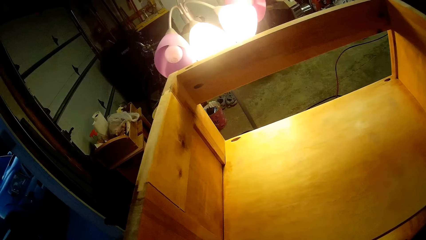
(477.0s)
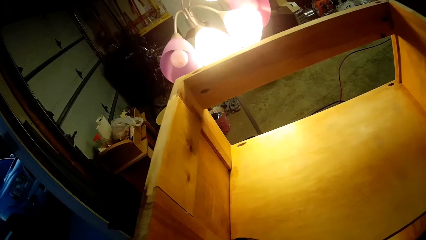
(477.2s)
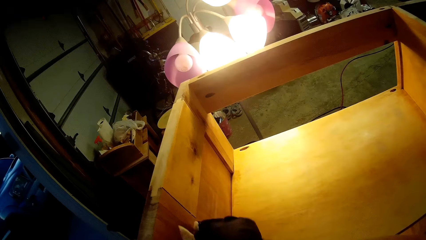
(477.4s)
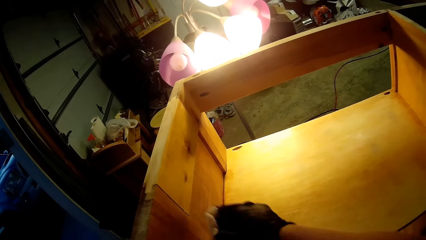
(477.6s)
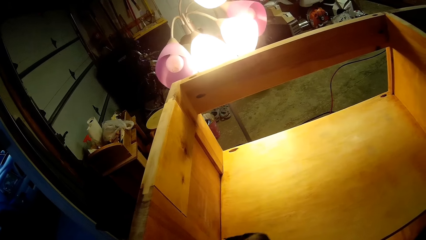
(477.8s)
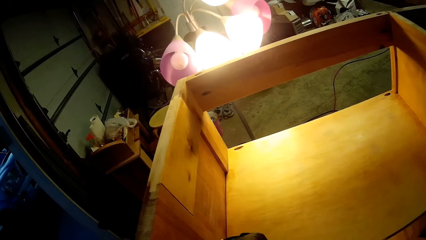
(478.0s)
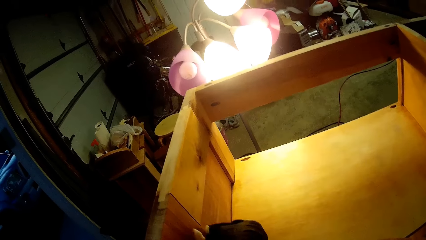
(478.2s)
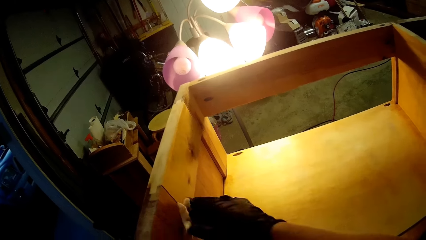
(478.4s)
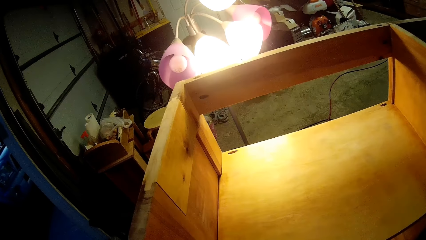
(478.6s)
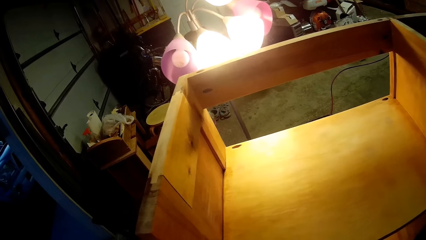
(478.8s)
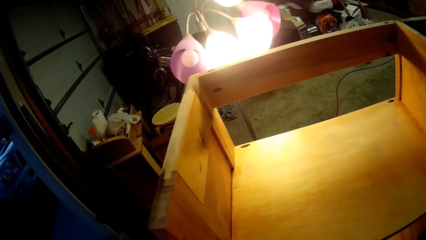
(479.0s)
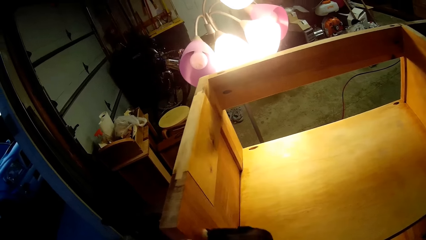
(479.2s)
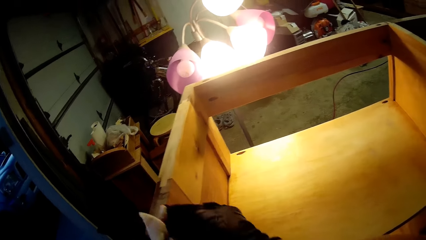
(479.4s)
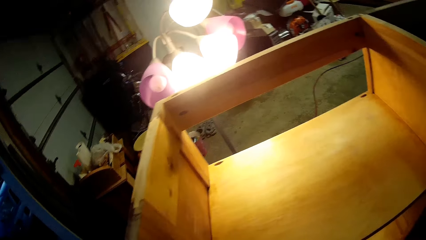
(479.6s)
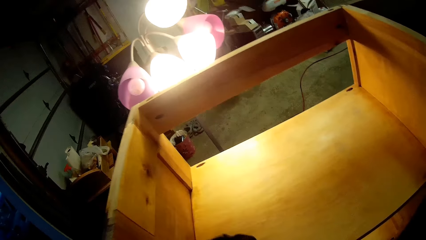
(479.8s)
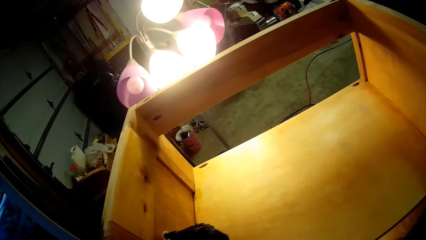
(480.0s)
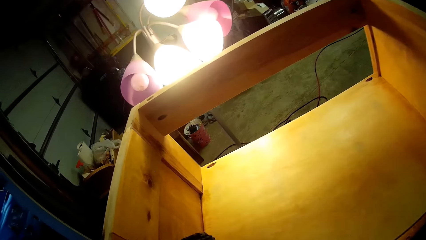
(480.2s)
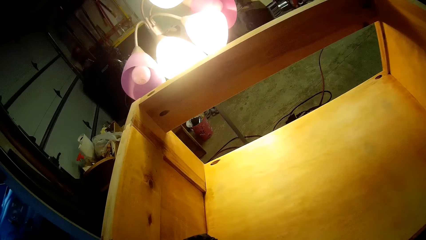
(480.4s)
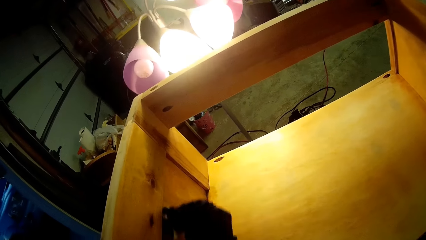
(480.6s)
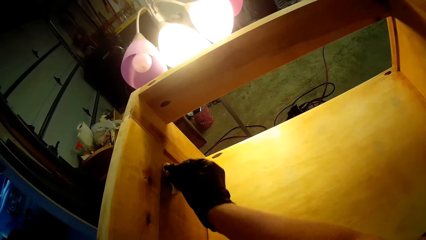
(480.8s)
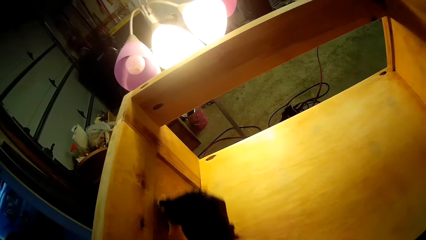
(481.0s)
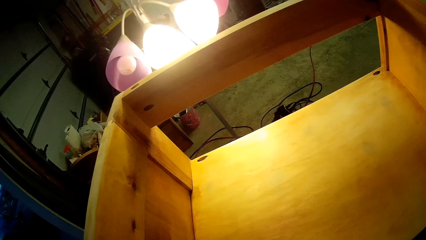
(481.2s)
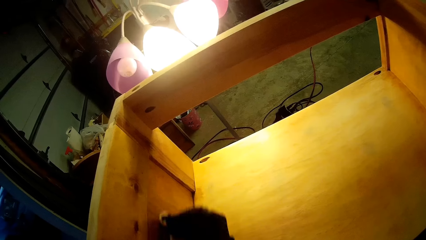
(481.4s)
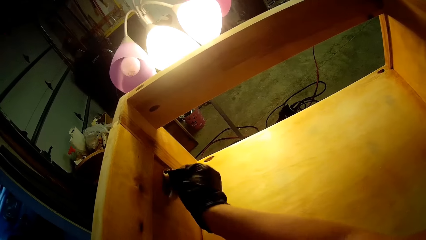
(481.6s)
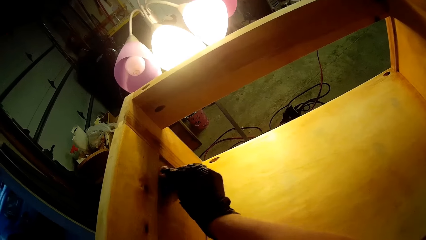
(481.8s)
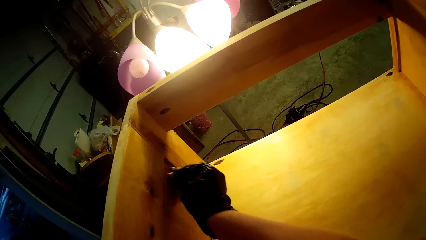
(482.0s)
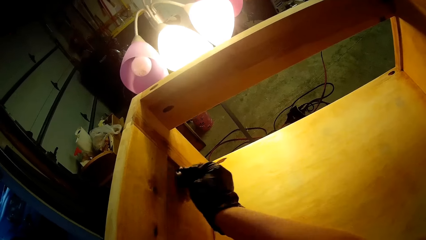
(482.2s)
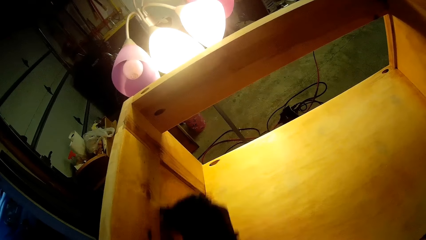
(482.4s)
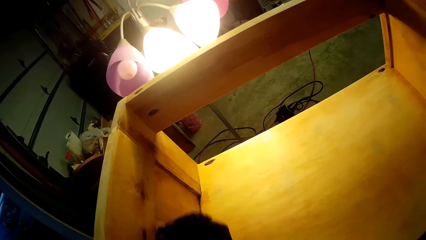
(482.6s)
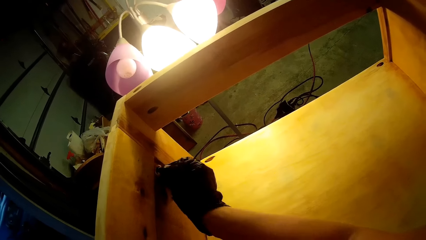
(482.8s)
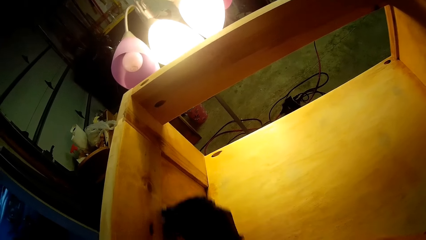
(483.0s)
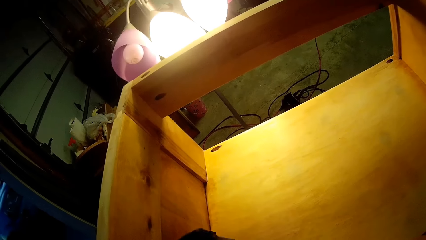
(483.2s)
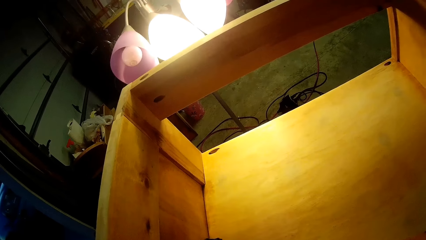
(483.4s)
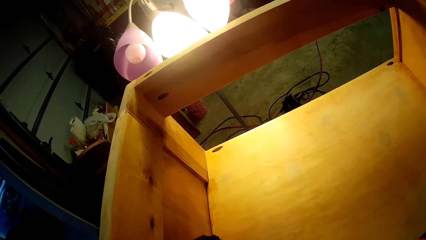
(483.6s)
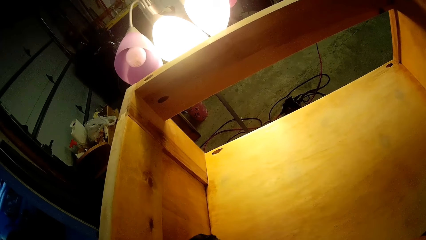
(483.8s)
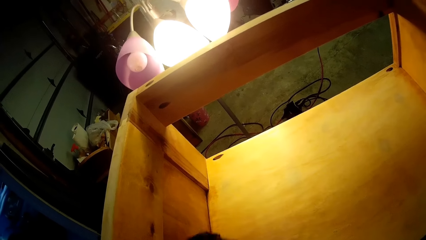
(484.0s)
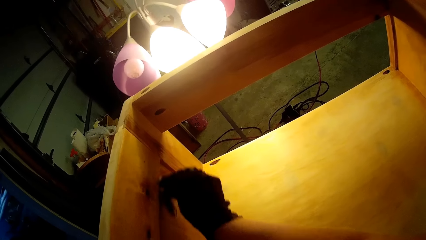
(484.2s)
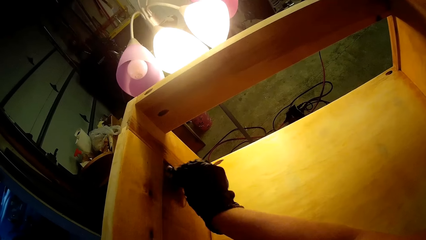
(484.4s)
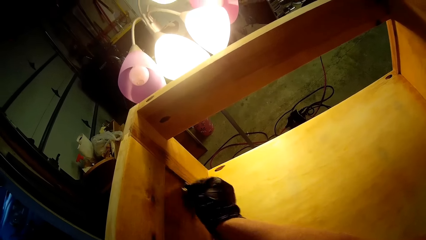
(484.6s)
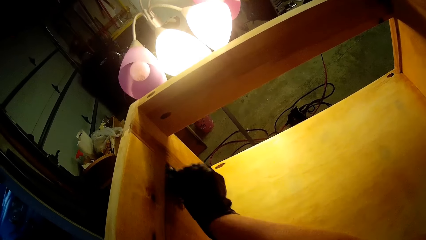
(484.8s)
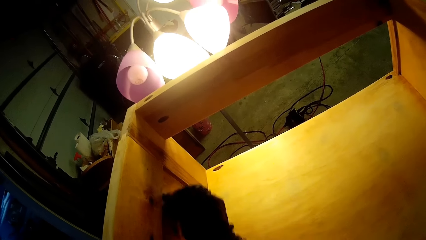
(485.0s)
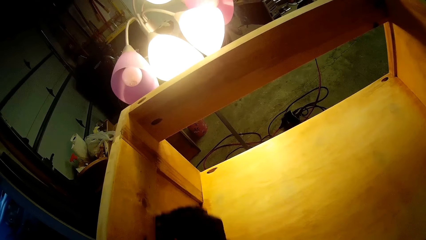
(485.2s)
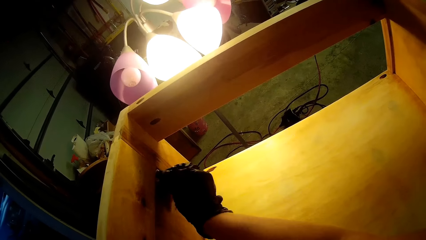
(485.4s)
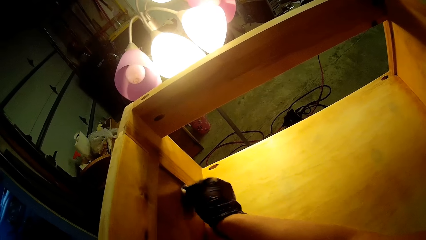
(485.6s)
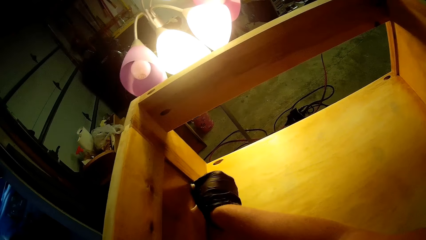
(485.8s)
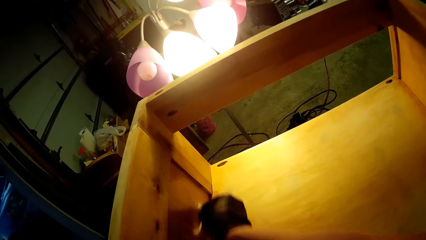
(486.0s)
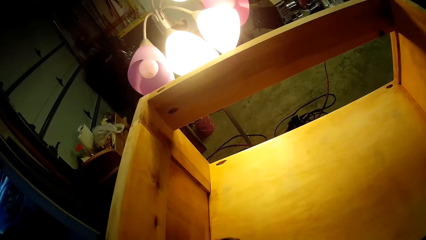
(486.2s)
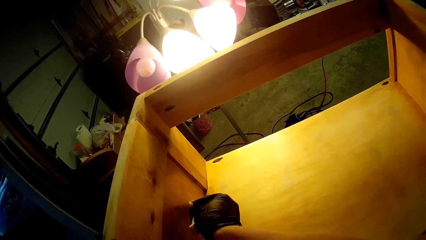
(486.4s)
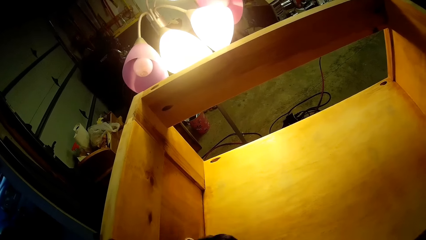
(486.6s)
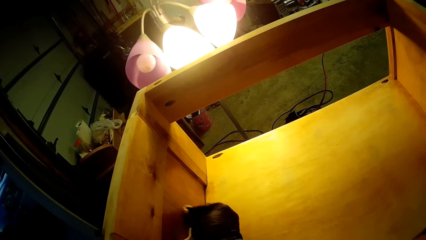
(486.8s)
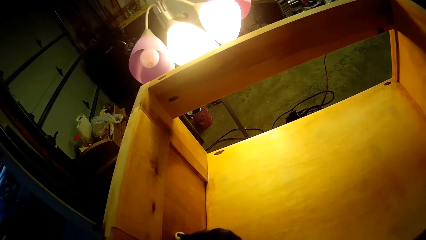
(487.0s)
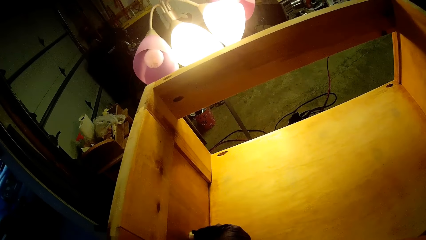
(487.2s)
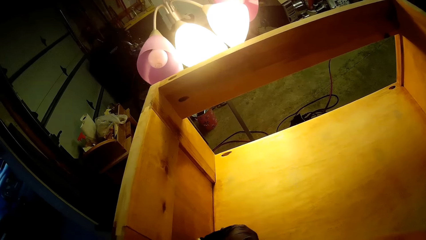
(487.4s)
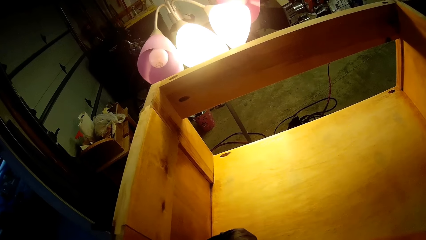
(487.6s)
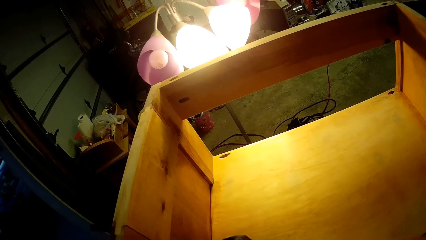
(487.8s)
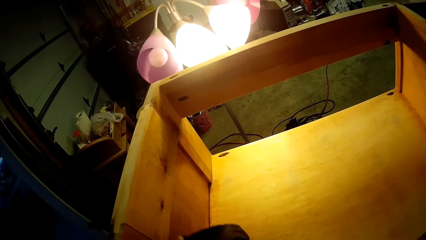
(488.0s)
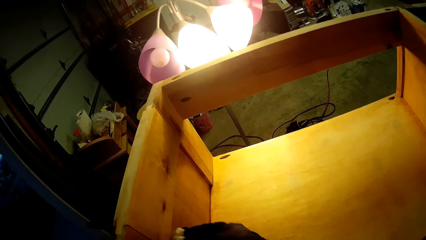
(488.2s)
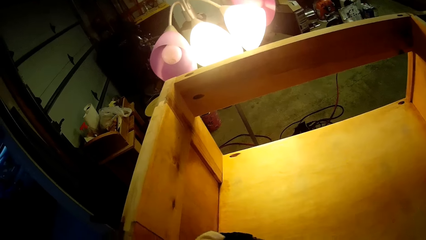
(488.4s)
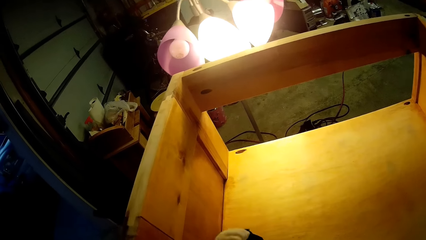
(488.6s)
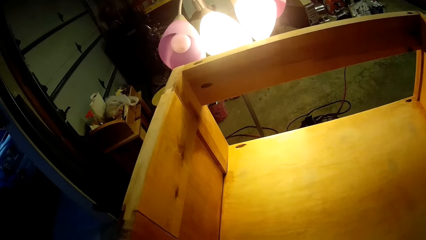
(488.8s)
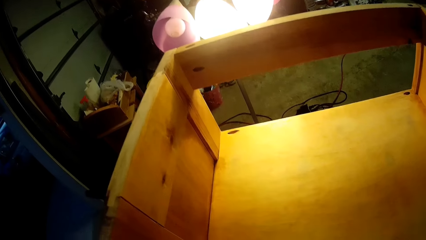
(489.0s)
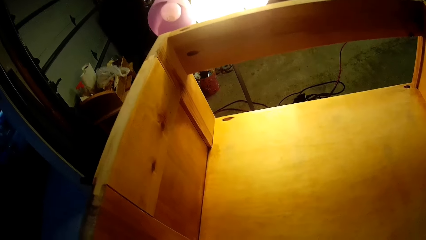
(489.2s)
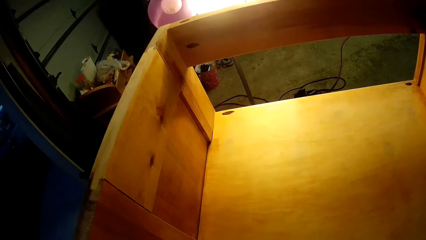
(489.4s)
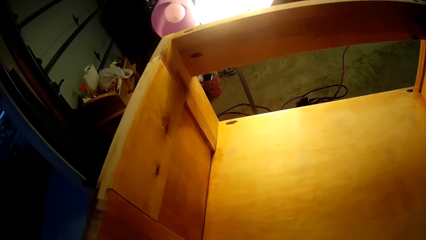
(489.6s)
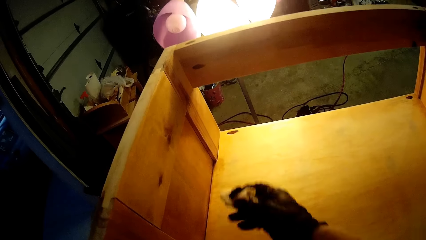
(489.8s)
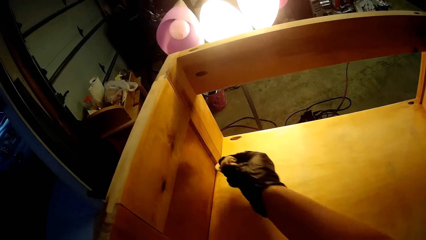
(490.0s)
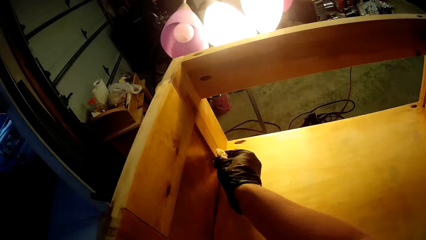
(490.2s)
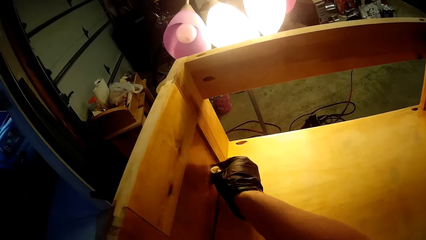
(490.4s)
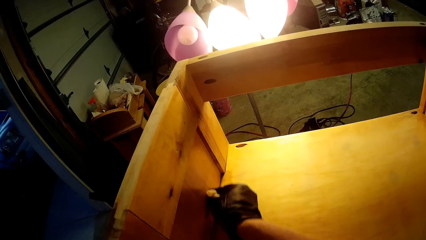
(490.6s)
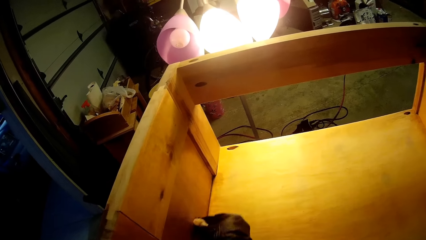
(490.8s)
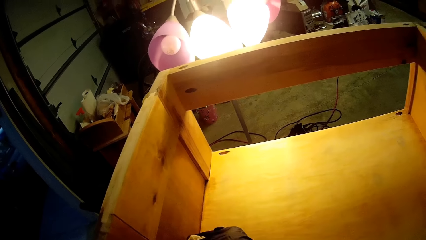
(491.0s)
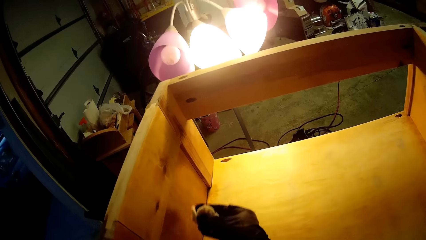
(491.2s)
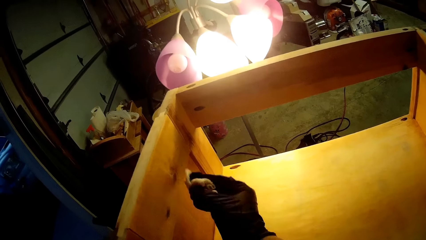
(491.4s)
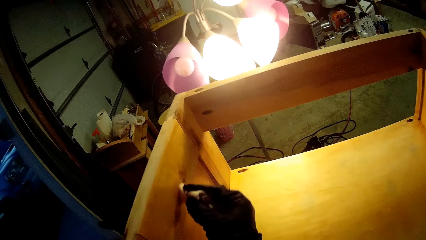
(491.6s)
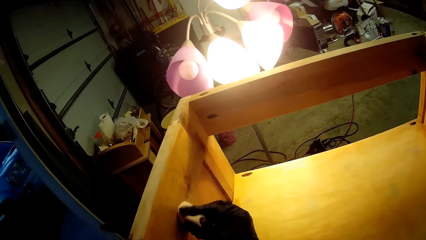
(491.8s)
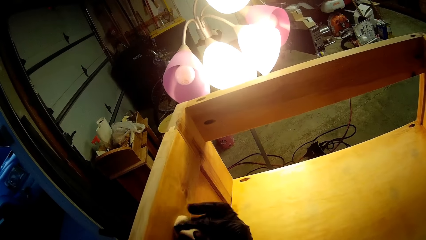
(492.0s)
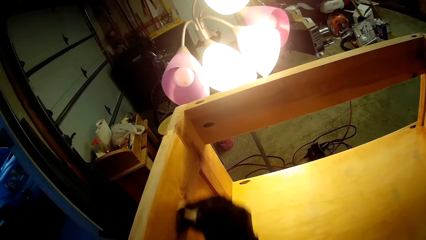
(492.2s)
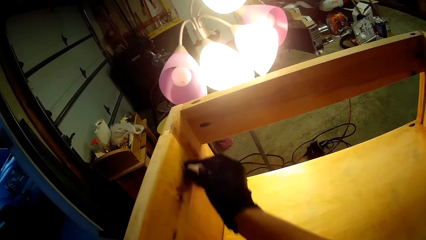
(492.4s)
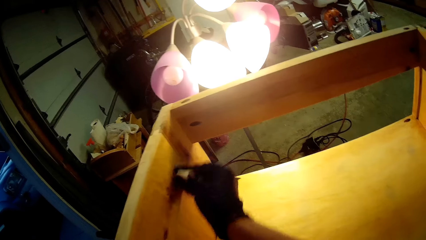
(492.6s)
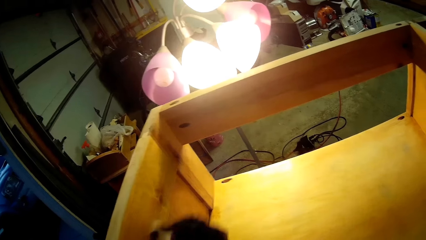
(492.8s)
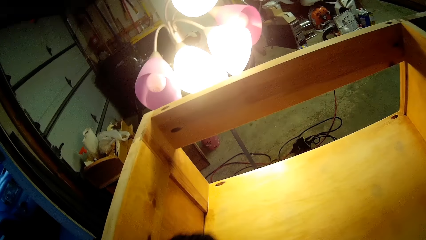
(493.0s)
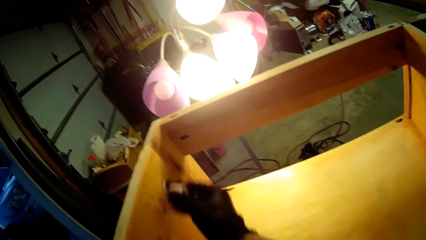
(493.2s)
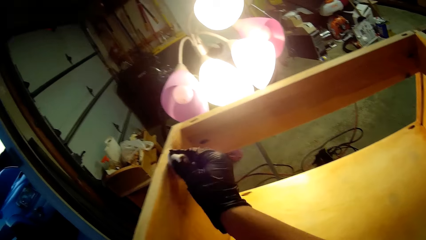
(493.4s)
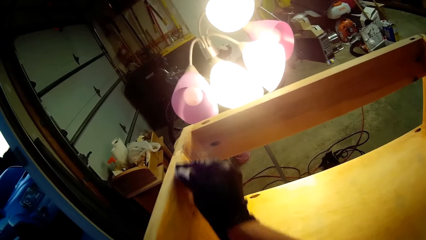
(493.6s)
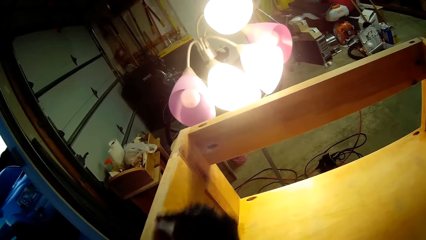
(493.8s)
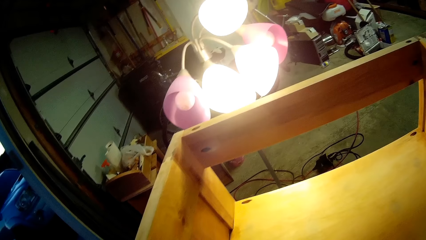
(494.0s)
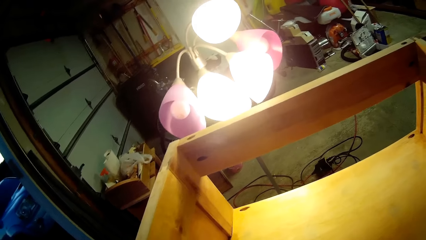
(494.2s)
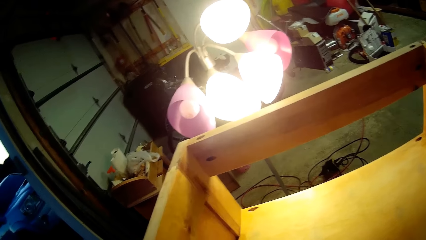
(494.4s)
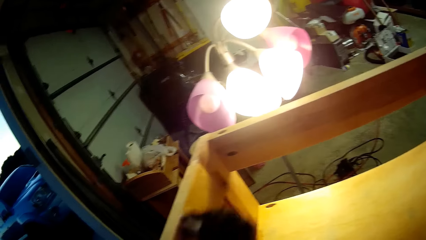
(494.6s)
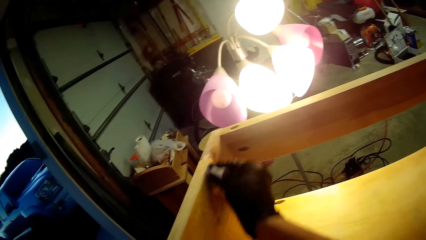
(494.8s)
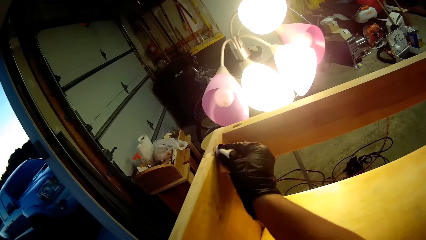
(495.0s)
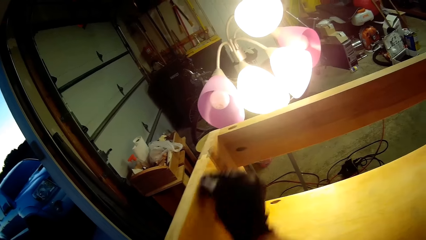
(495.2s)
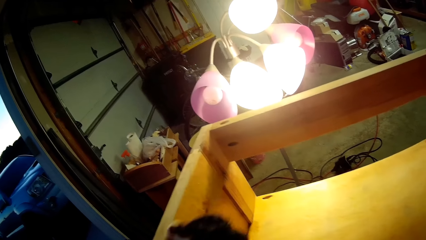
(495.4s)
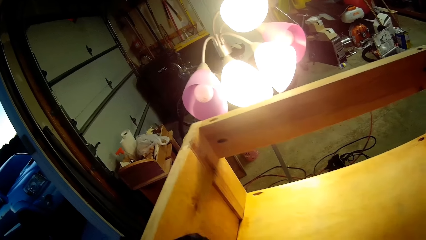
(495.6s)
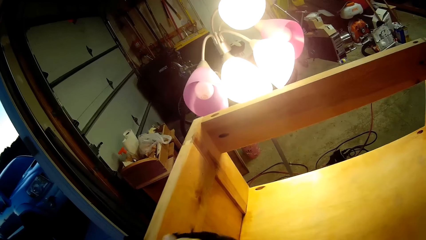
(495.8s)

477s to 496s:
The camera wearer puts the odorless mineral spirit on the sandpaper. They scrub the cabinet with the sandpaper.
